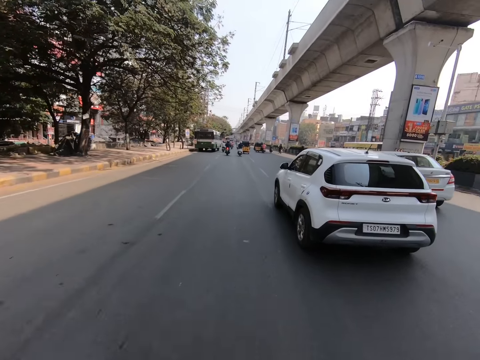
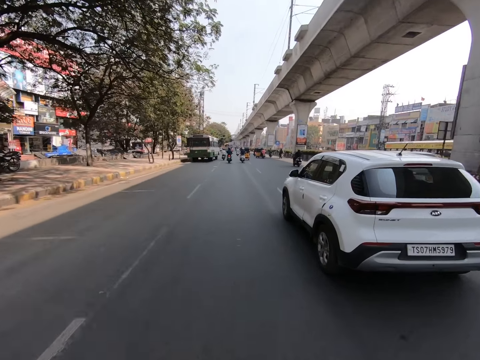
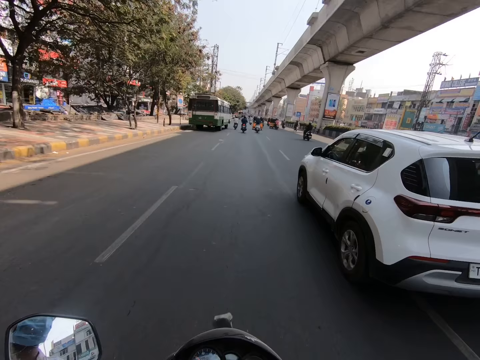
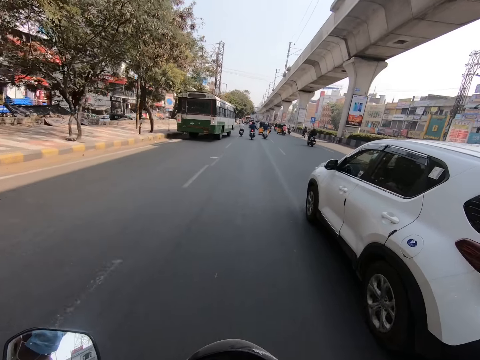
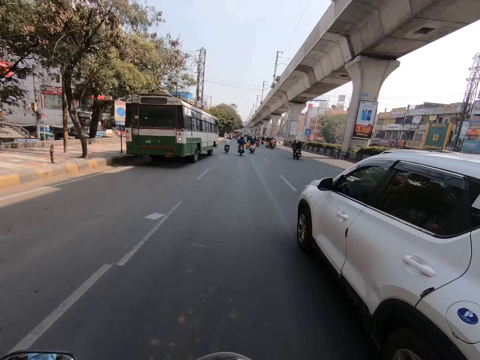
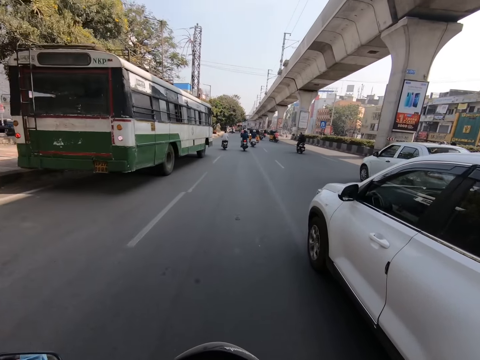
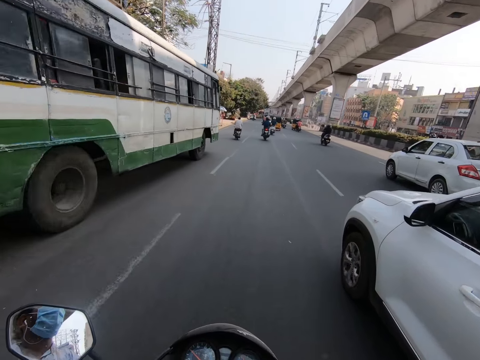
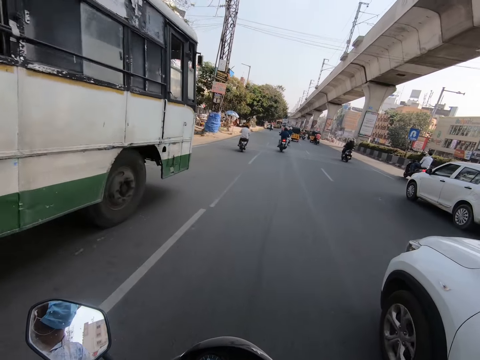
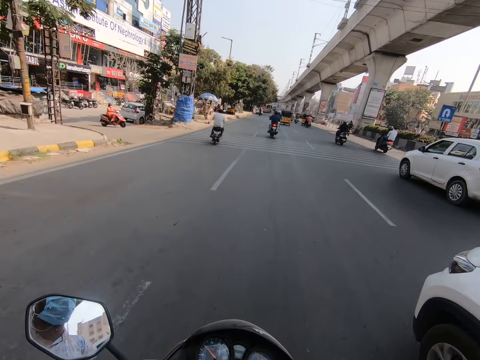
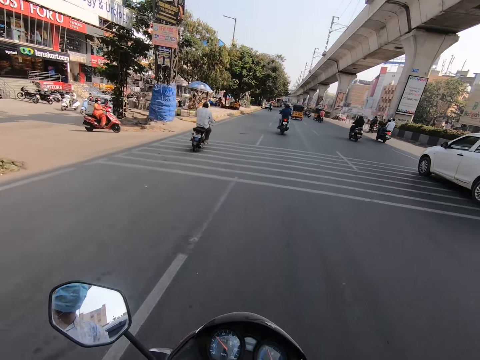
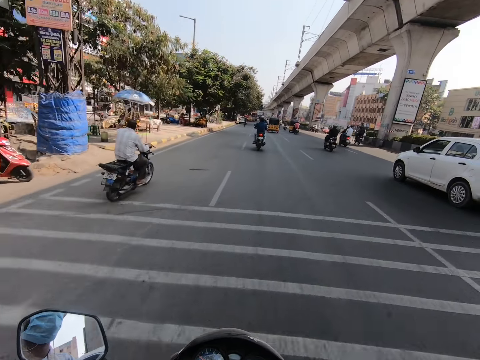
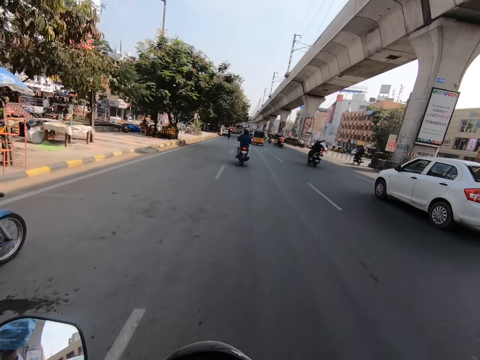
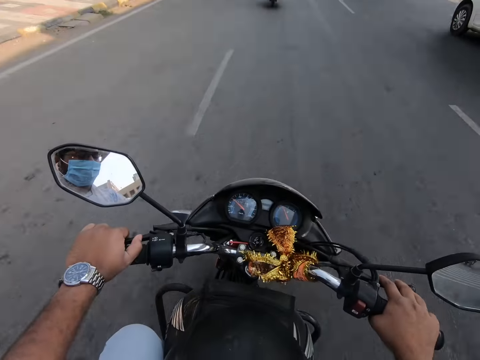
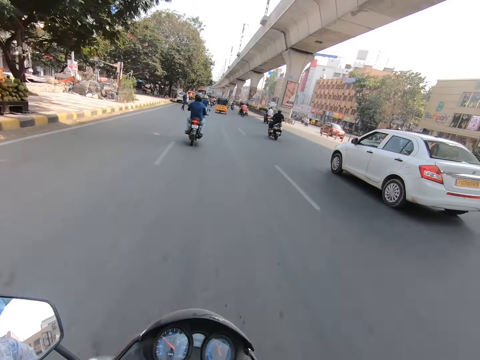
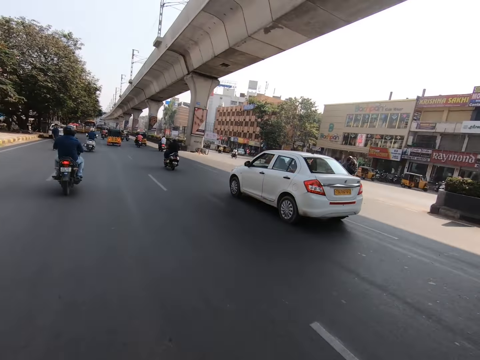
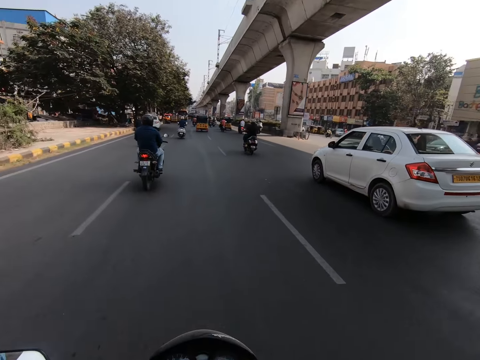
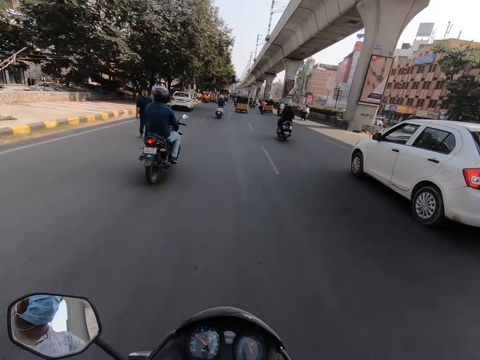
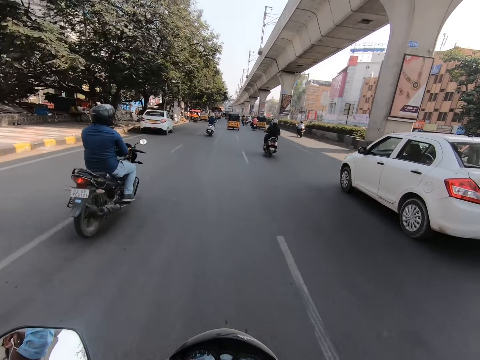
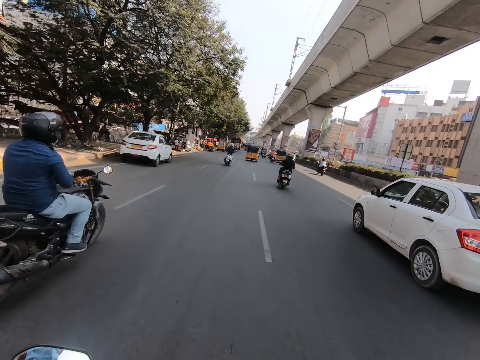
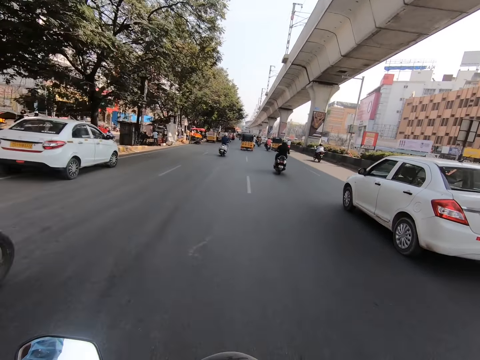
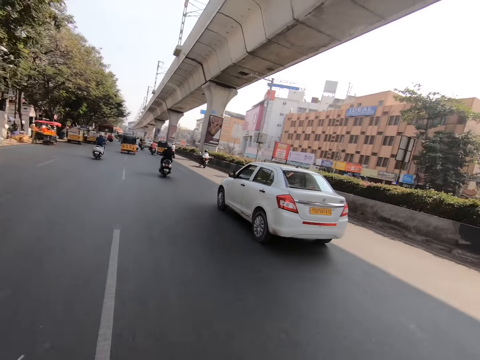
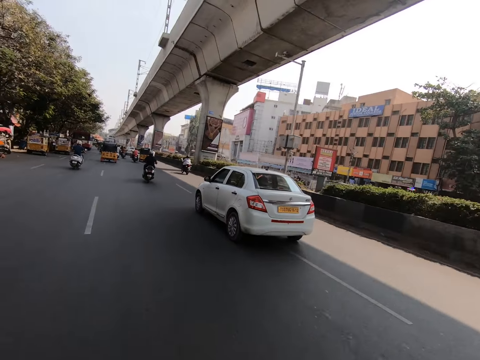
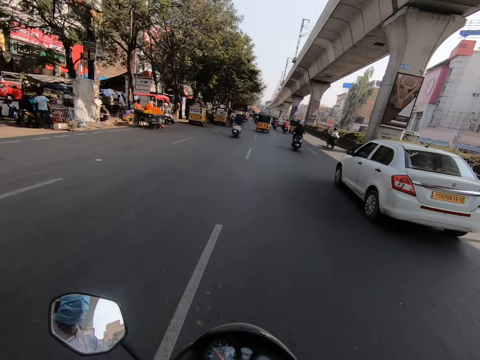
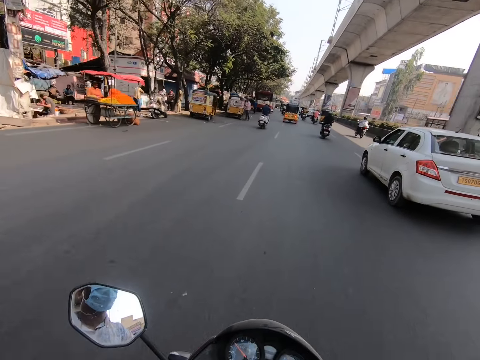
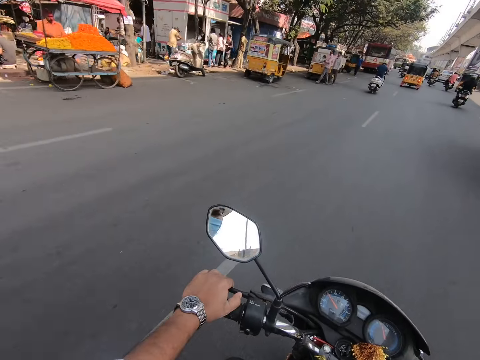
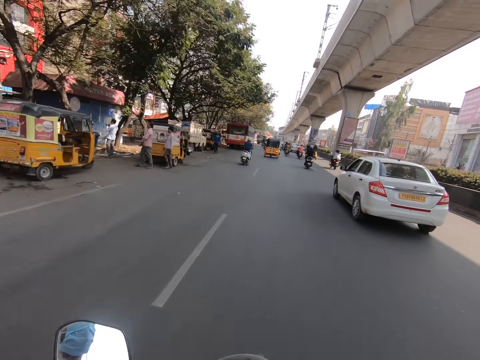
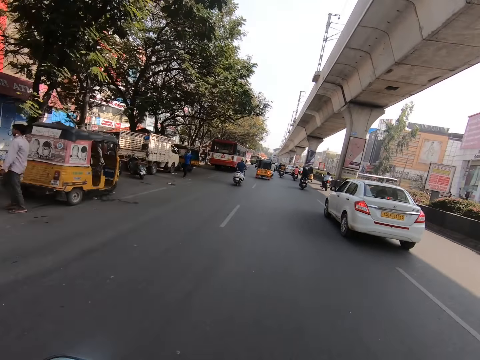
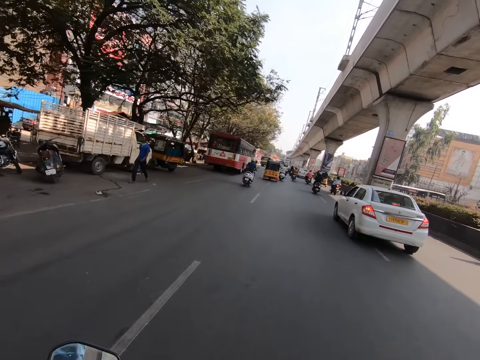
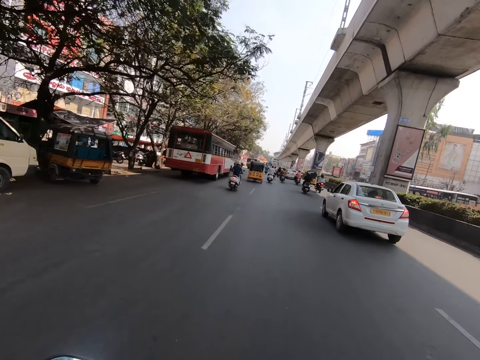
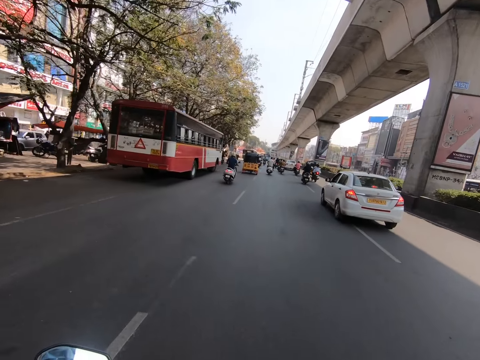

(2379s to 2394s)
The camera wearer rides the motorbike past a white car. They ride the motorbike past a motorbike. They ride the motorbike past a motorbike again.

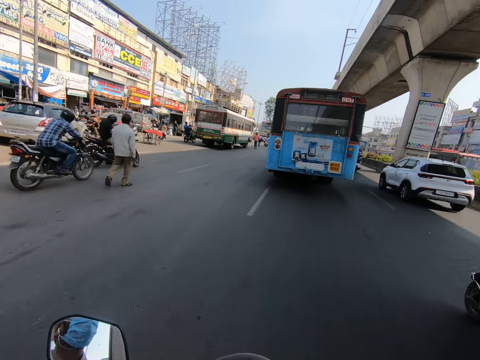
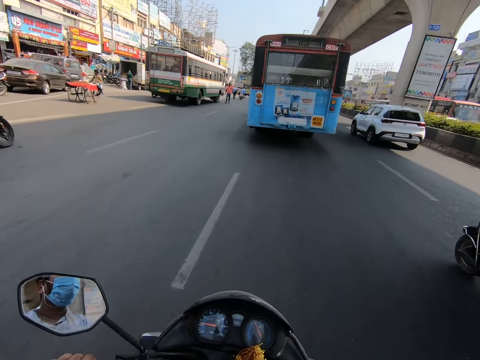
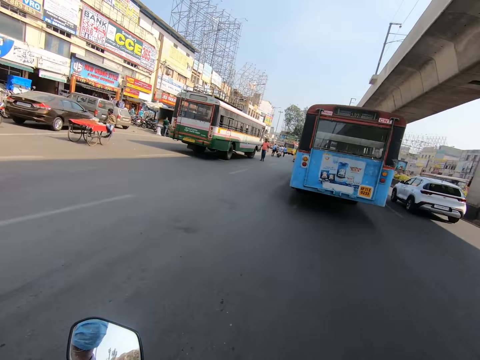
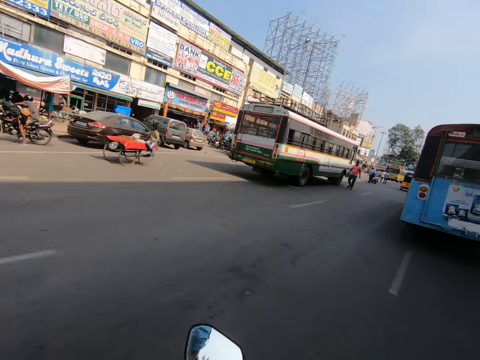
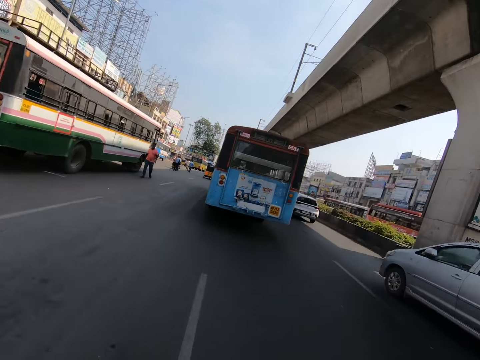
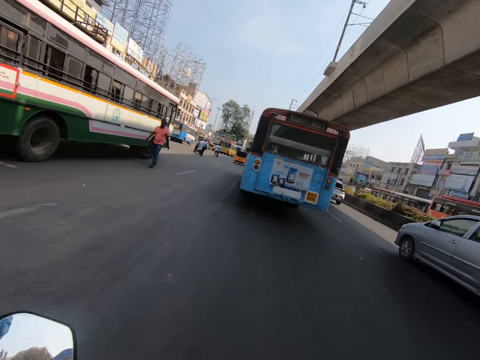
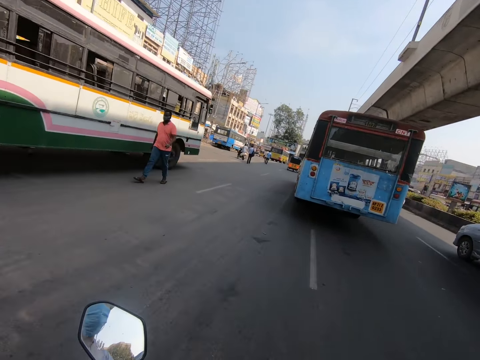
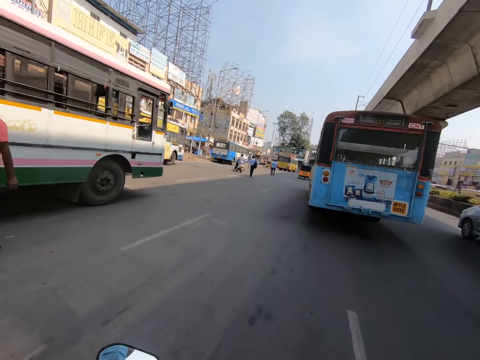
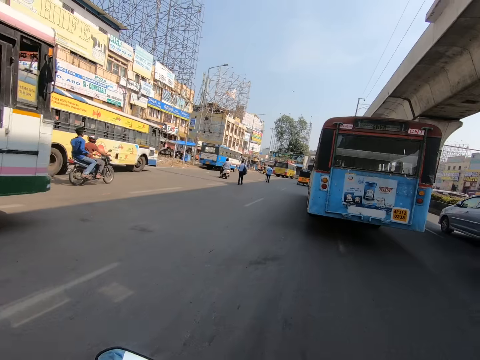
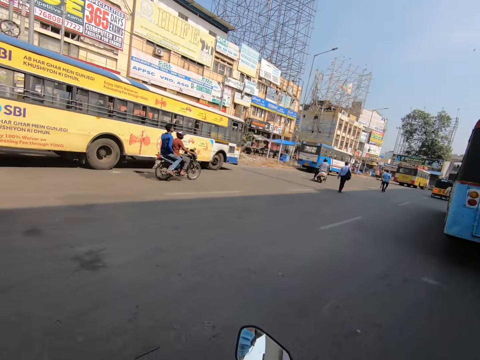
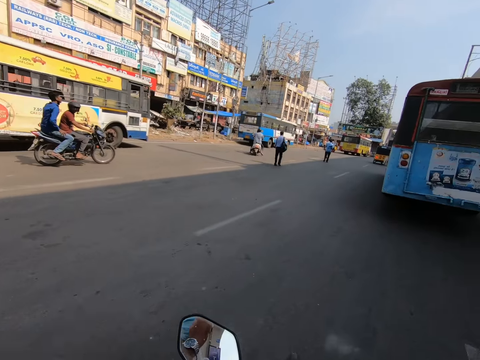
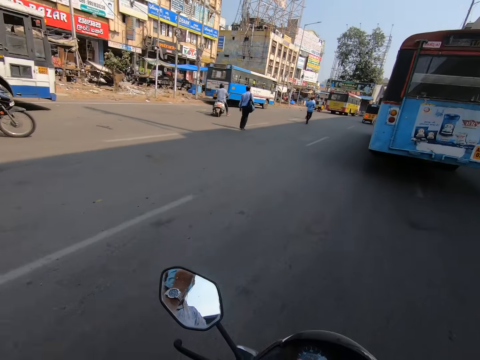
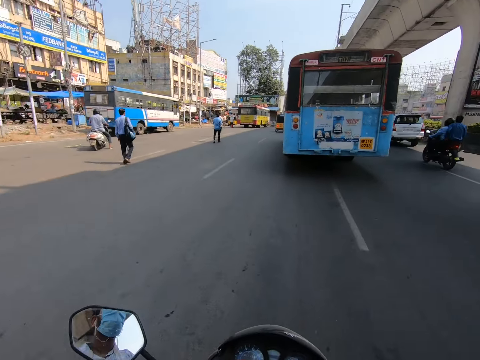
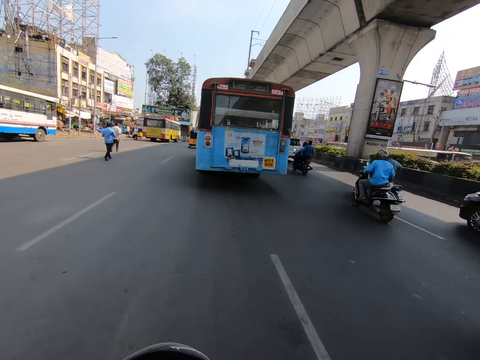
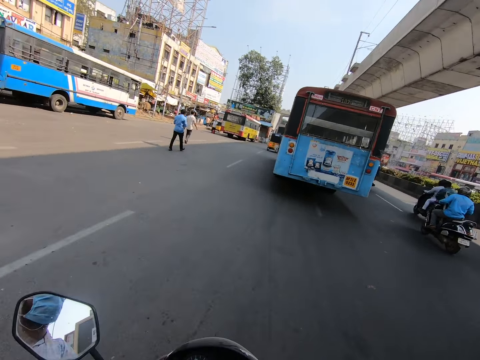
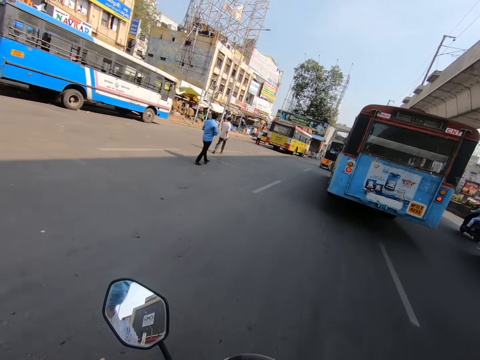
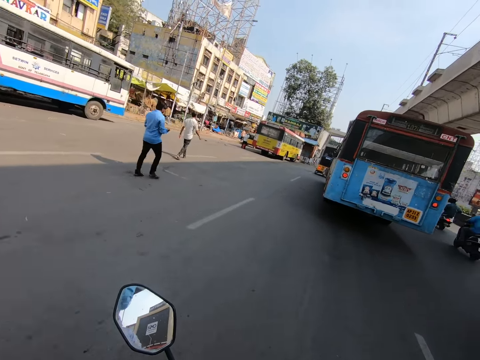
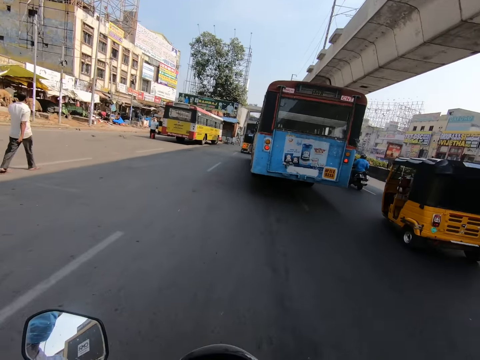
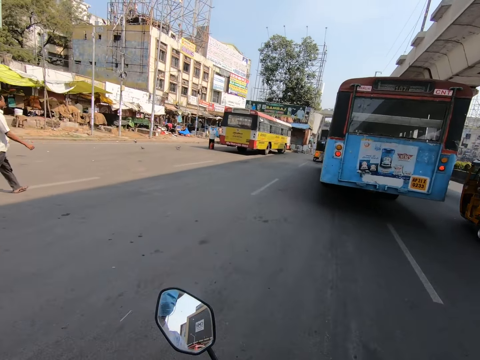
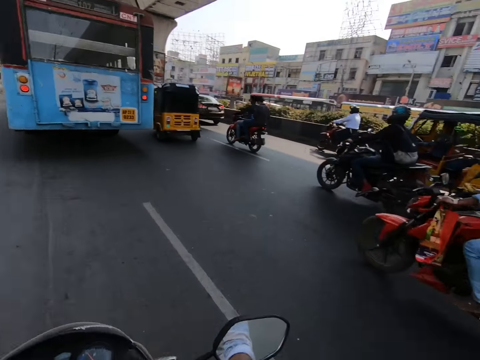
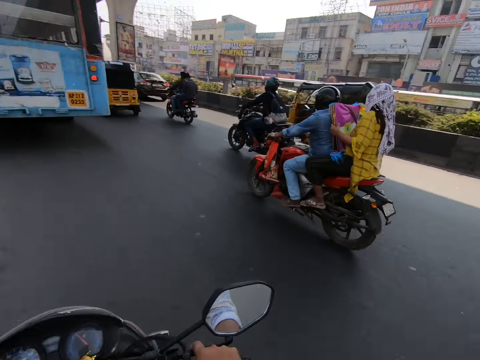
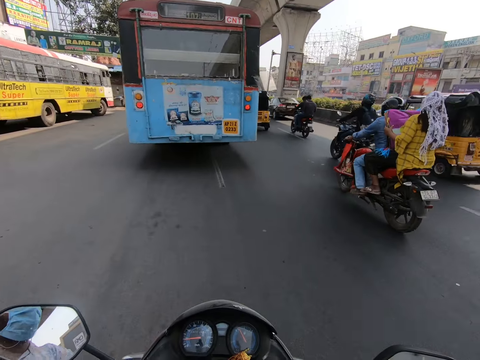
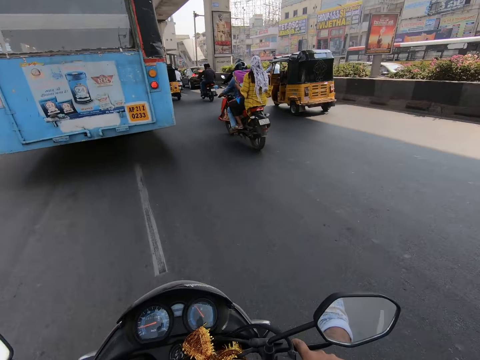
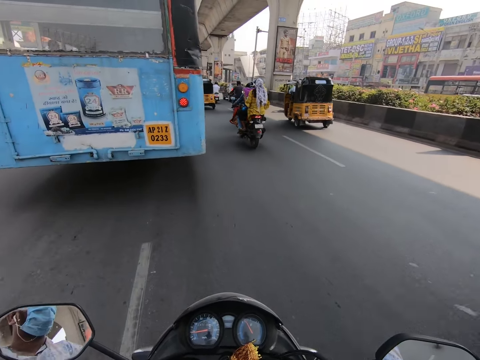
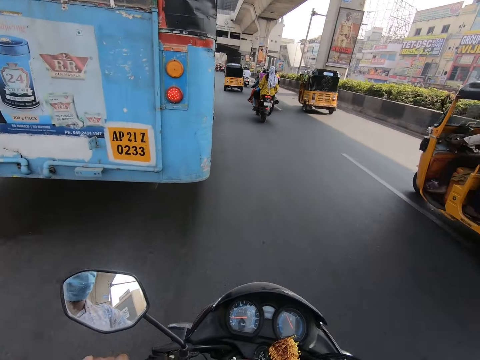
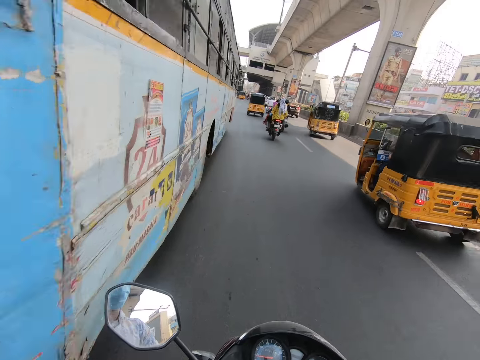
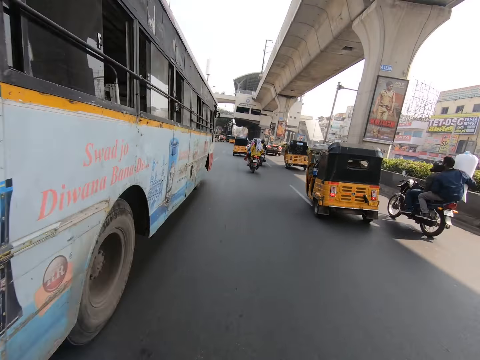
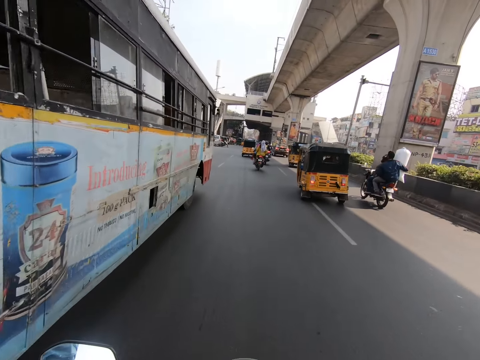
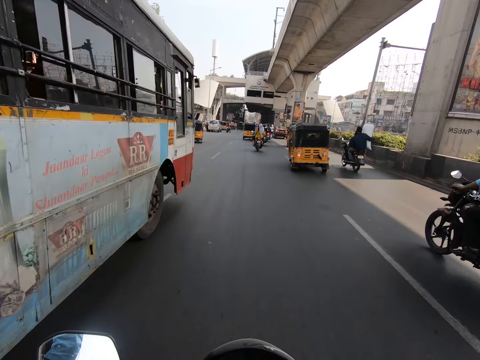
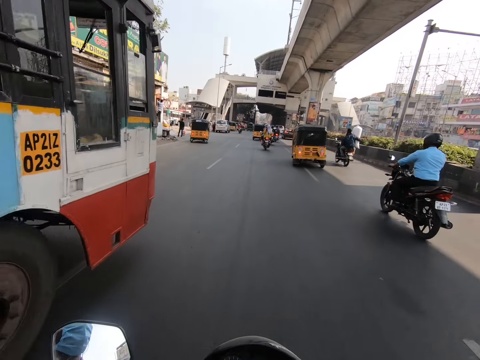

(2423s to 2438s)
An SUV drives past the camera wearer. A motorbike moves past them. A tricycle moves past them. The camera wearer rides the motorbike past the bus.
